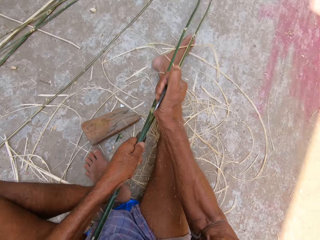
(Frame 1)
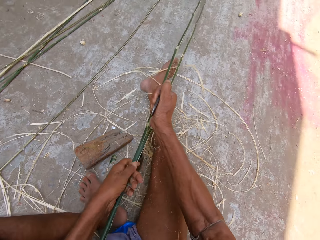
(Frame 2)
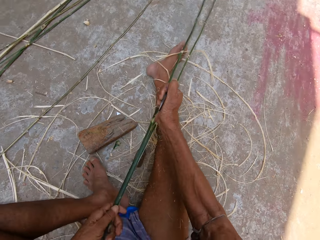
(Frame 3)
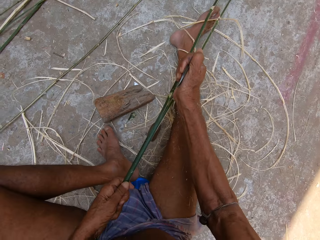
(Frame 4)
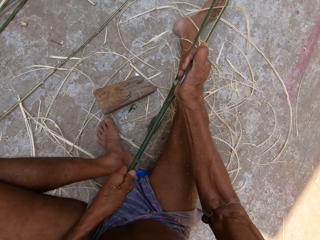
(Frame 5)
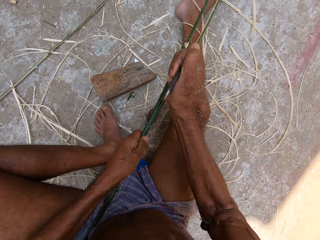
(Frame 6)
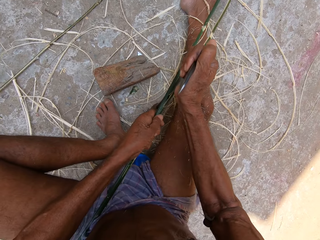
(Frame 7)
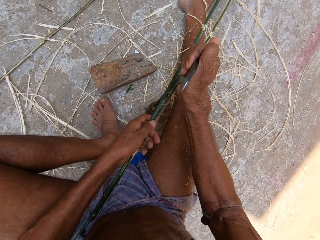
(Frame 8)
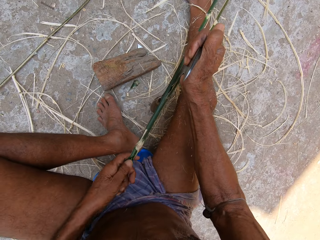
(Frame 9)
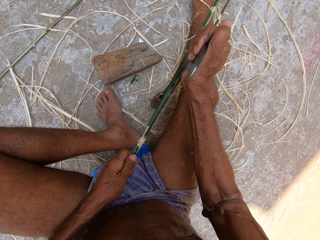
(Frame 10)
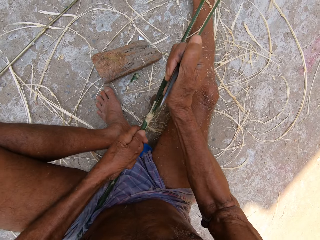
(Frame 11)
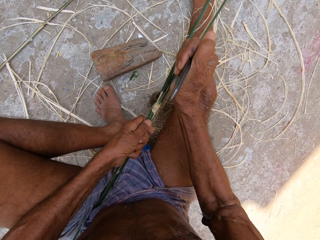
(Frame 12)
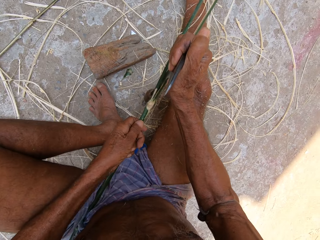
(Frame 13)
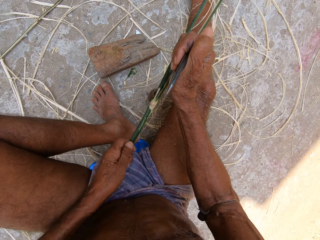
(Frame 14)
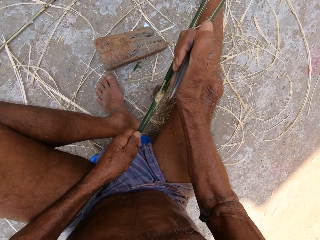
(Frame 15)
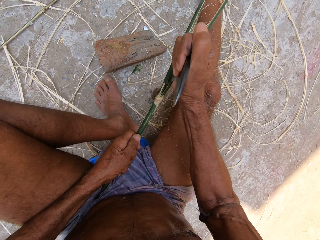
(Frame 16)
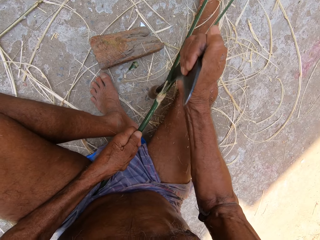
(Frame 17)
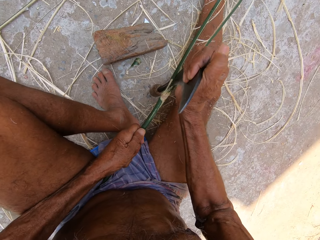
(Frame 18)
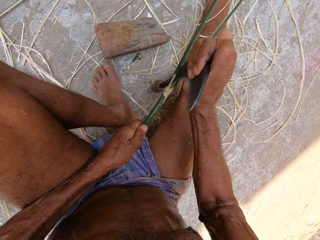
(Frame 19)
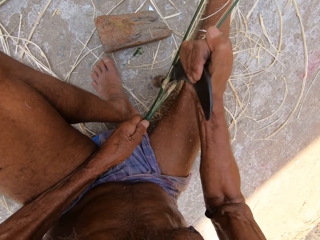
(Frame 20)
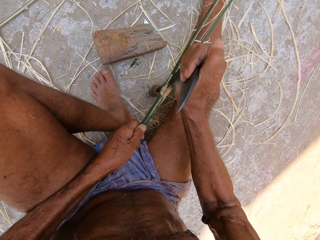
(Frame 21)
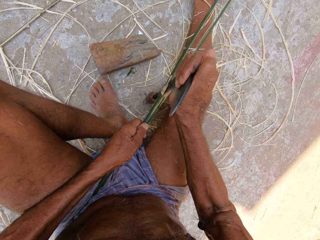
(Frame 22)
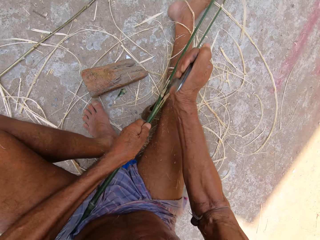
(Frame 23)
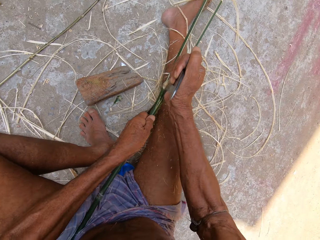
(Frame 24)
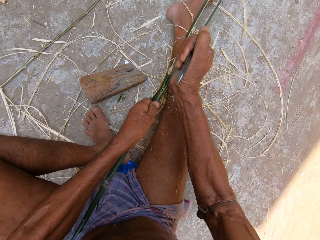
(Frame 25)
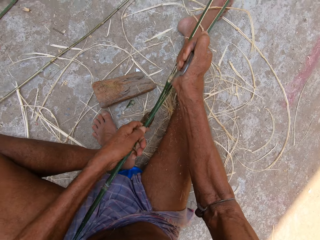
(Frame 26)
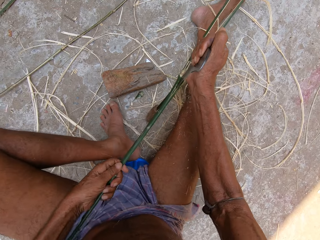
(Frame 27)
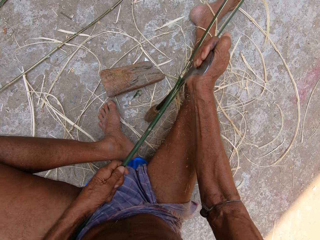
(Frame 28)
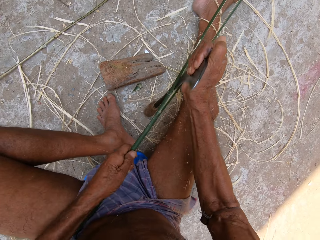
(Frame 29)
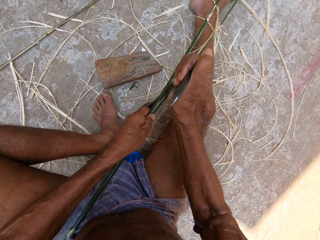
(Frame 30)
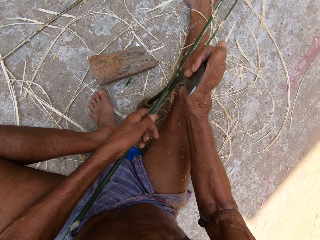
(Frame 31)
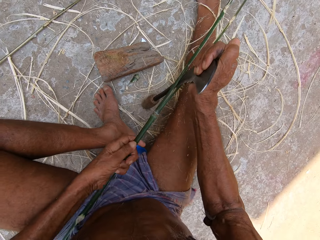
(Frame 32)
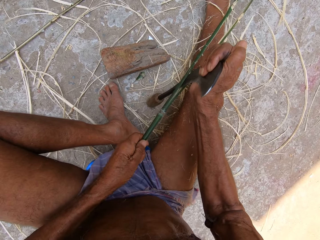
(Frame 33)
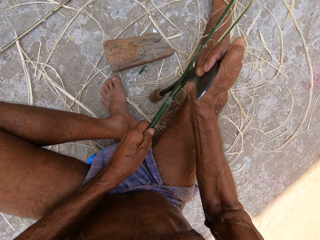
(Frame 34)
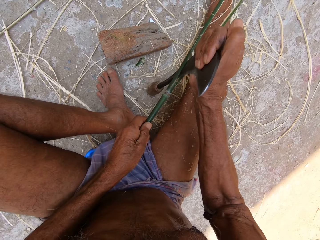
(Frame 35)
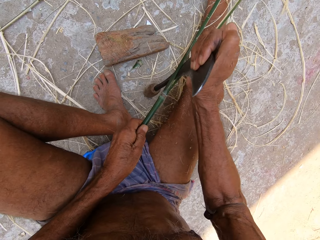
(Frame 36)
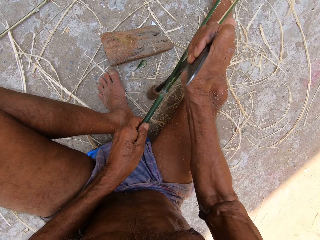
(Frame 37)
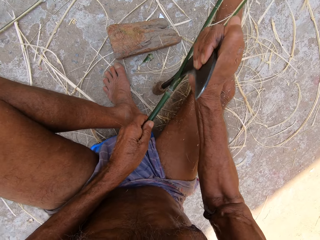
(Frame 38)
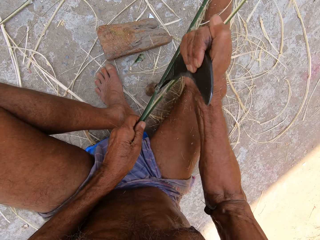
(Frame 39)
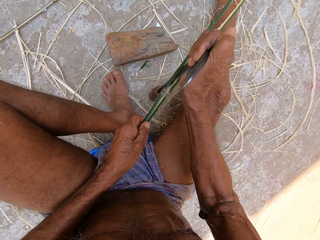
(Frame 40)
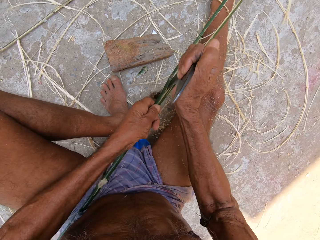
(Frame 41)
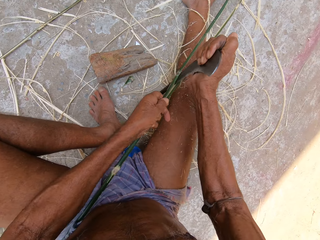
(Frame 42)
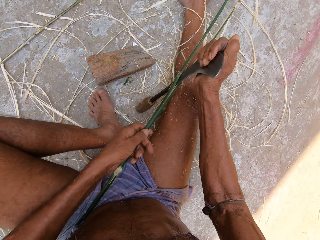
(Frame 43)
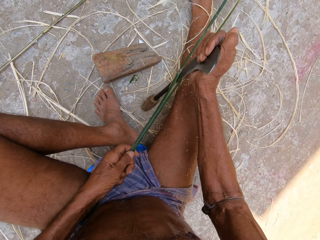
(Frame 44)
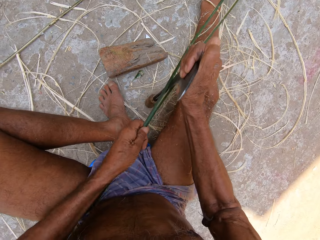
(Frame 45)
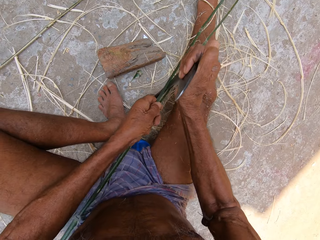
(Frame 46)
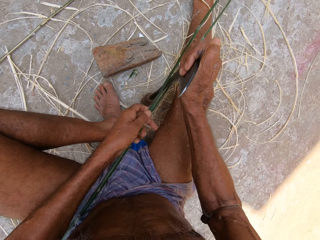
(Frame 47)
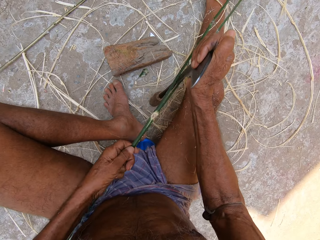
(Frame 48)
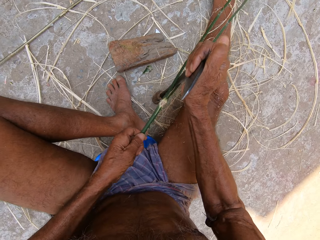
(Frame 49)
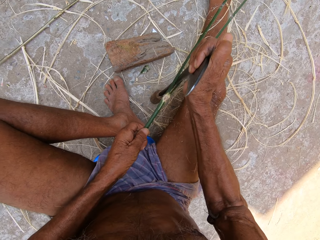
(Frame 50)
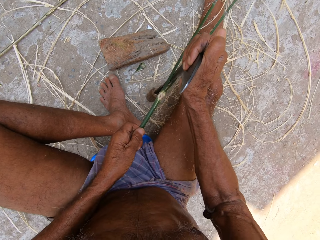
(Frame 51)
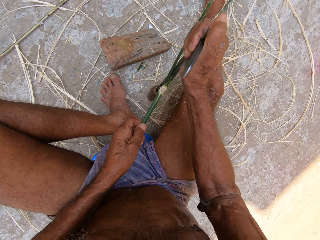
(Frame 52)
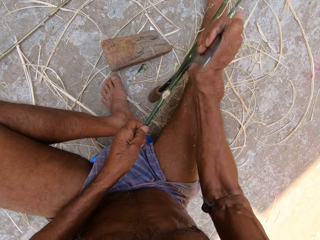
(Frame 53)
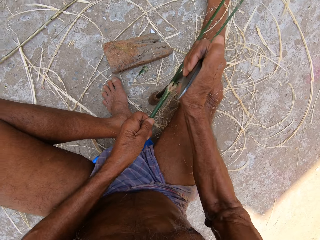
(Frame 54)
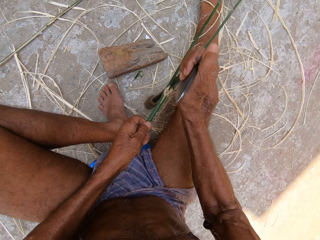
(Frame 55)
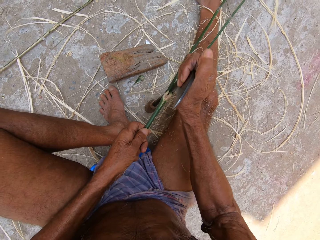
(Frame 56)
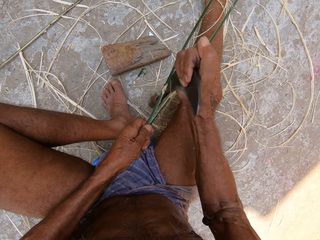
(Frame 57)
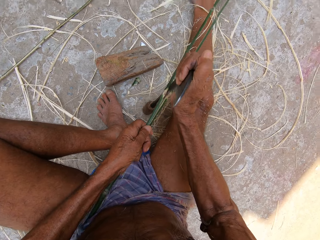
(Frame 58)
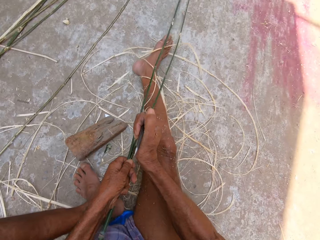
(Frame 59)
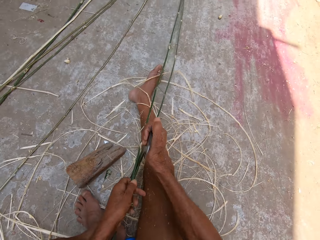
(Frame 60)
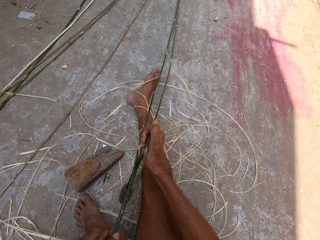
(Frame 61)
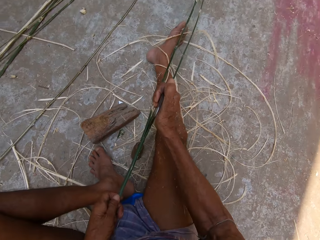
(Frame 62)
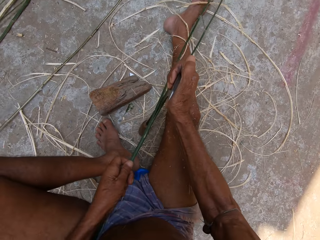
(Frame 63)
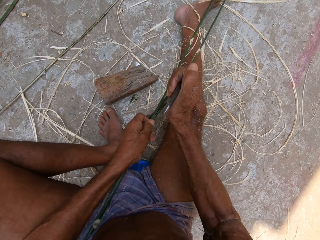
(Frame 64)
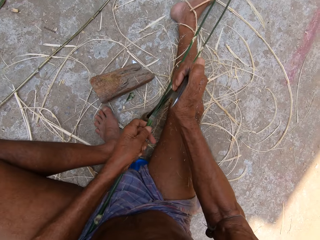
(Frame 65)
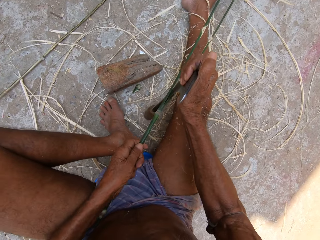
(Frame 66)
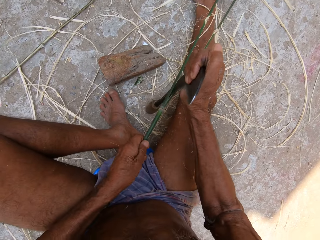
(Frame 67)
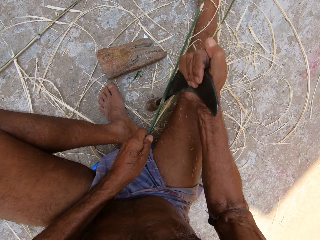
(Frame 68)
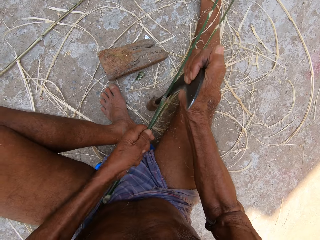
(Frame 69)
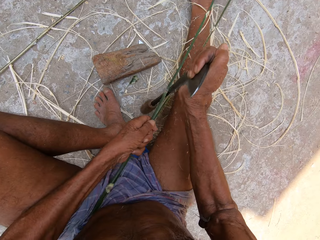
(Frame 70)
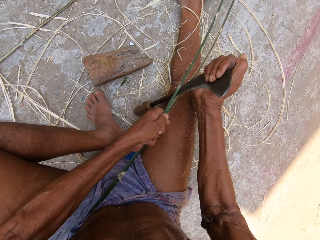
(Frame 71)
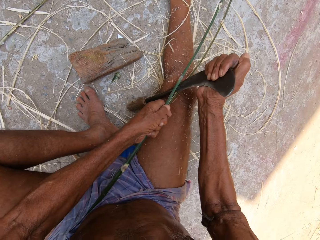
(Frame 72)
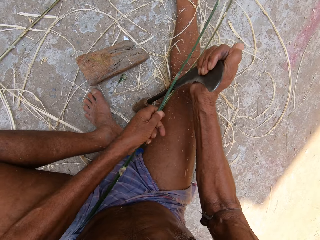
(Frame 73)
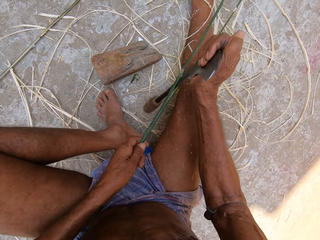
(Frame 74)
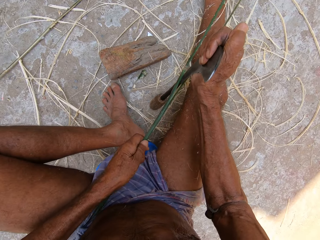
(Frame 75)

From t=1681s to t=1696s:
The camera wearer pushes the fiber. They separate the fiber using a sickle. They push the fiber. They separate the fiber using the sickle. They push the fiber. They separate the fiber using the sickle. They push the fiber.

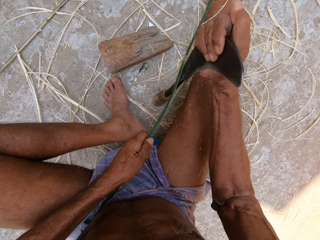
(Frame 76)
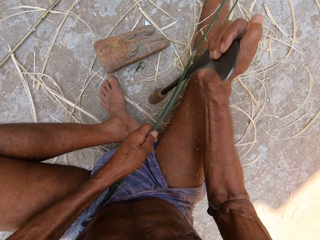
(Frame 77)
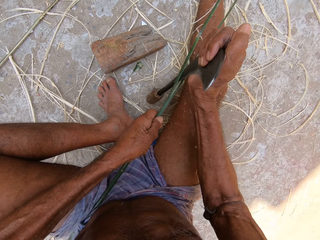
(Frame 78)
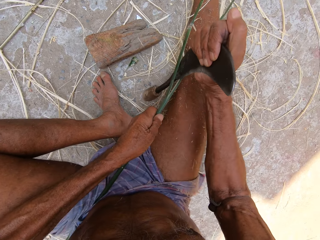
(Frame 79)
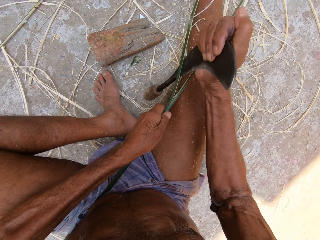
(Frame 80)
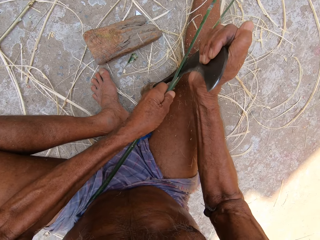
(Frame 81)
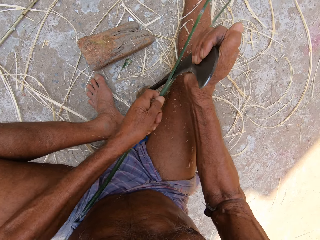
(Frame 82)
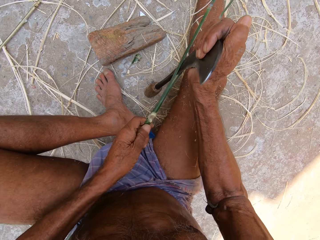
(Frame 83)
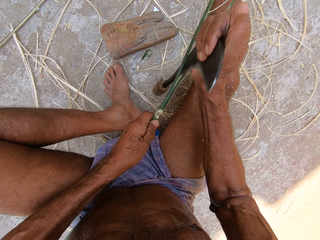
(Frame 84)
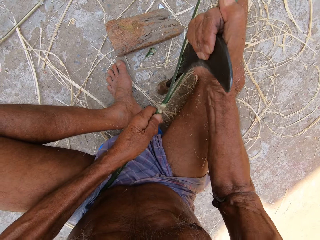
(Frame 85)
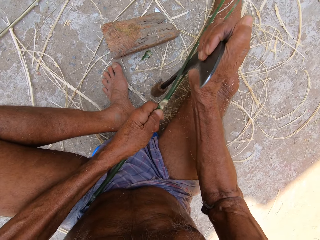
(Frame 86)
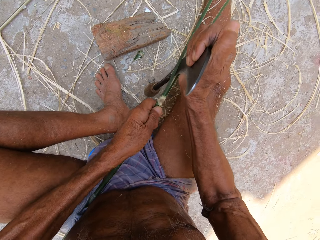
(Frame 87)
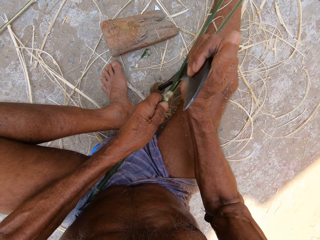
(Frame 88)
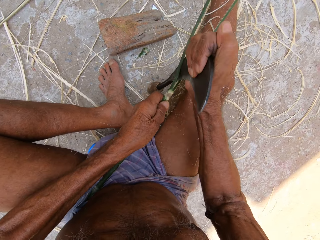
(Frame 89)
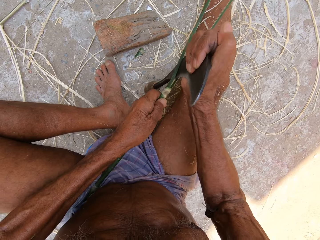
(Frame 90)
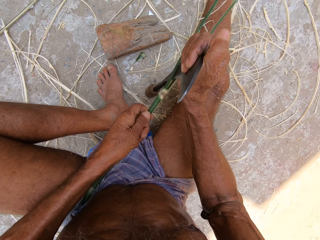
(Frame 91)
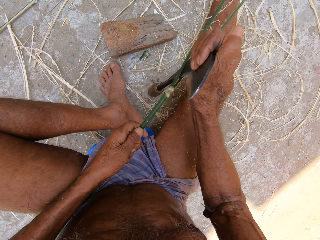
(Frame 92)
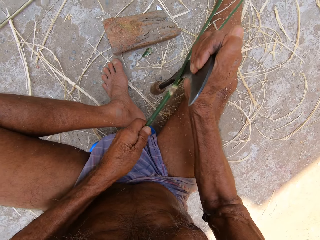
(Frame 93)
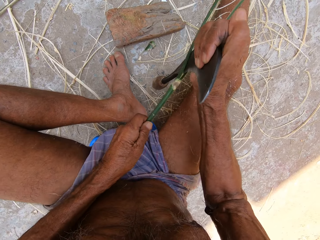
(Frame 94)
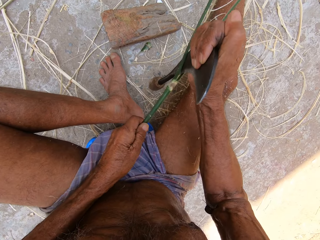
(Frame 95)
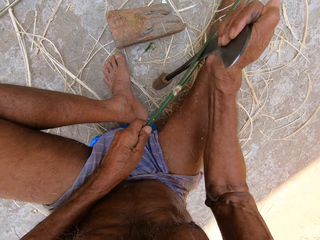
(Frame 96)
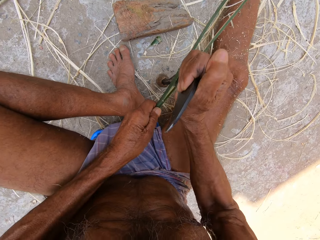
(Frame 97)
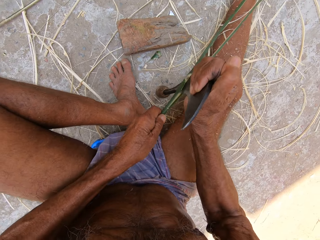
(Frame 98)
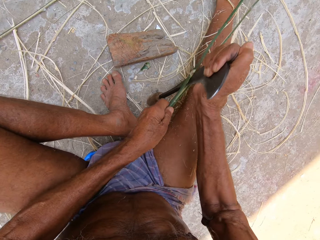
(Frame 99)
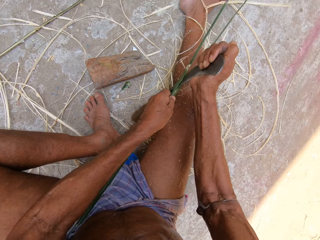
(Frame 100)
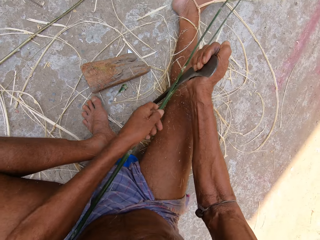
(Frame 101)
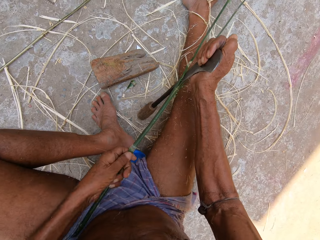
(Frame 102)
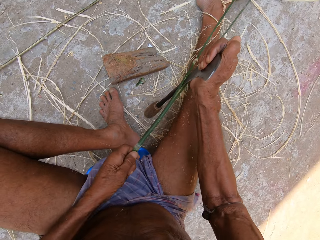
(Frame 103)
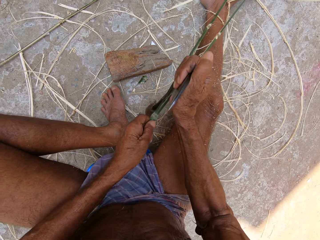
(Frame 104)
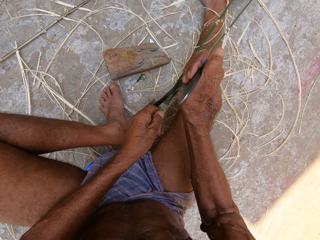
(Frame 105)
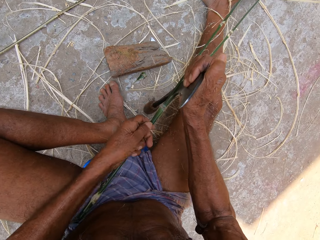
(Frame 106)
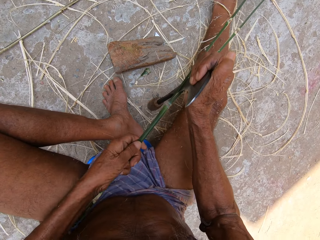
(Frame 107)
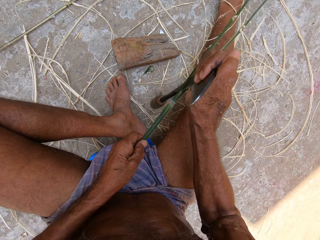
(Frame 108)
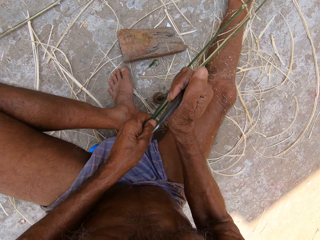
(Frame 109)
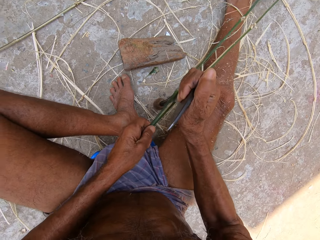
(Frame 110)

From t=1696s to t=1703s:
The camera wearer separates the fiber using a sickle. They push the fiber.
